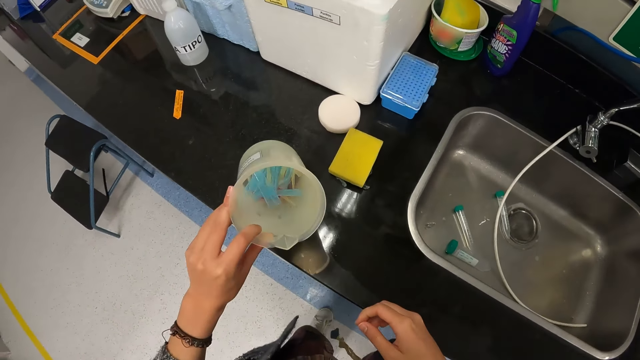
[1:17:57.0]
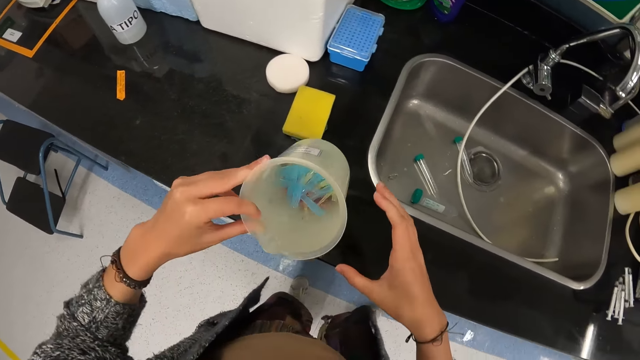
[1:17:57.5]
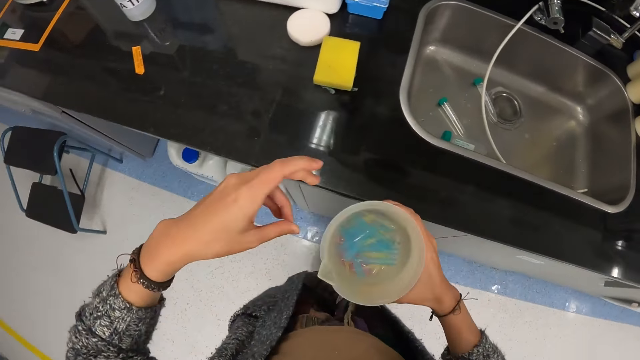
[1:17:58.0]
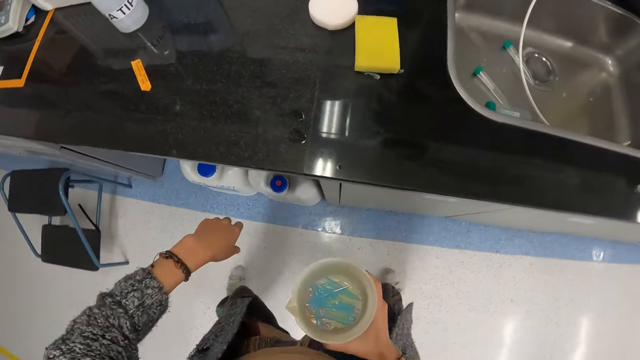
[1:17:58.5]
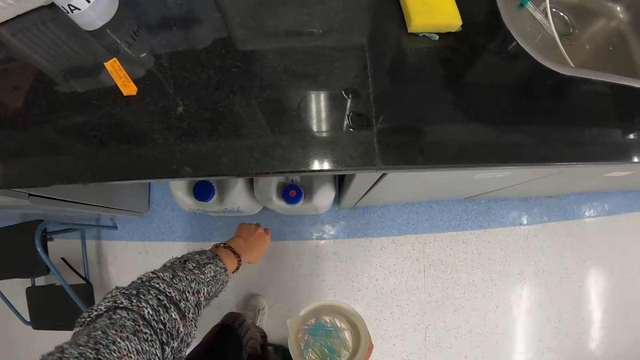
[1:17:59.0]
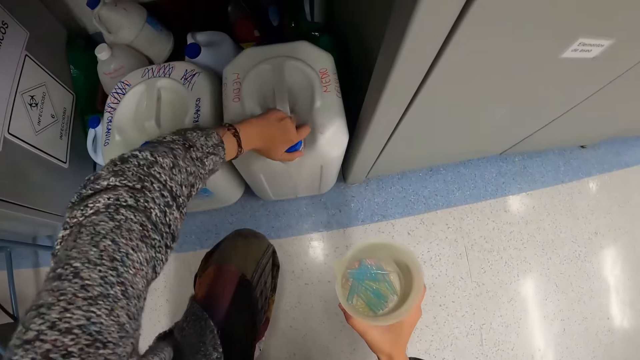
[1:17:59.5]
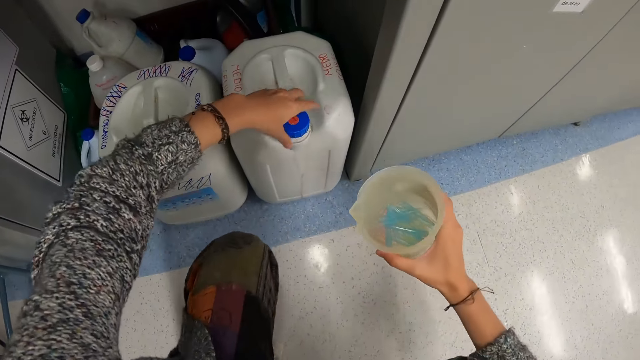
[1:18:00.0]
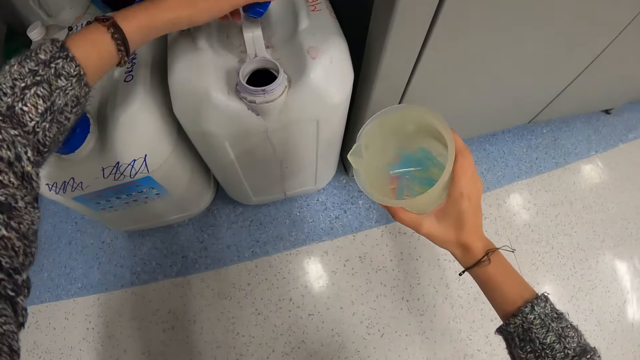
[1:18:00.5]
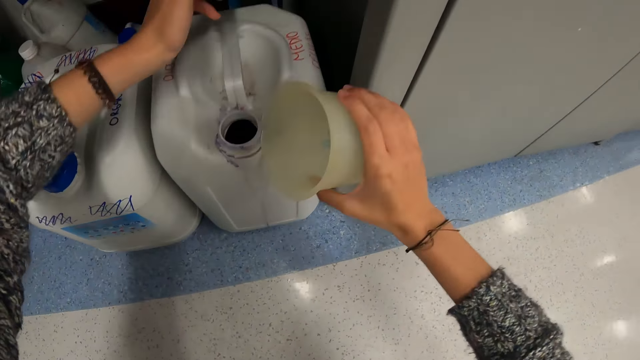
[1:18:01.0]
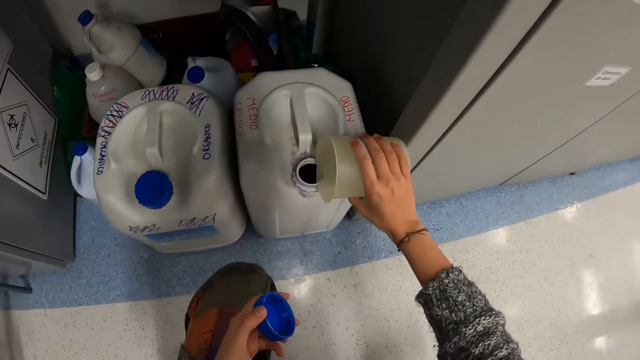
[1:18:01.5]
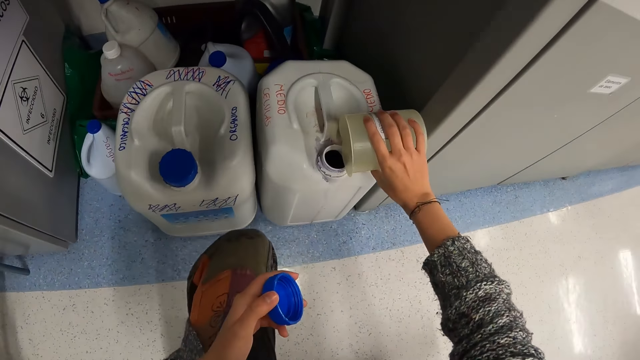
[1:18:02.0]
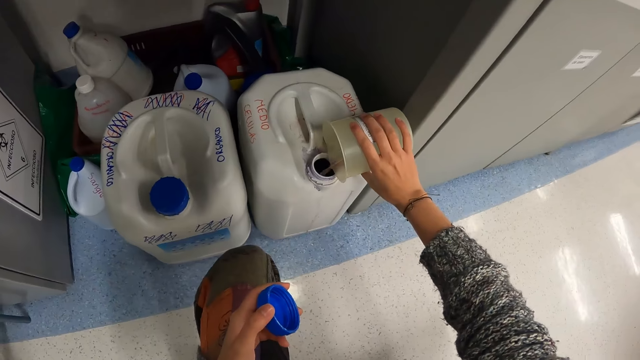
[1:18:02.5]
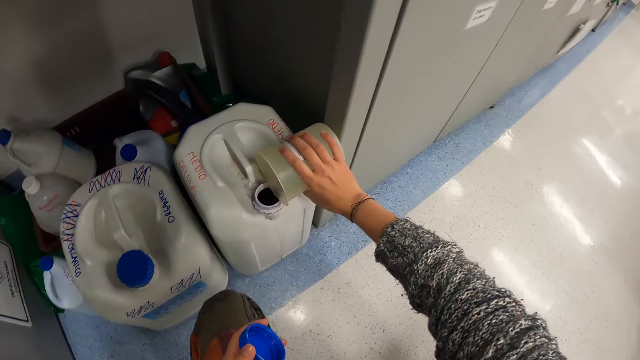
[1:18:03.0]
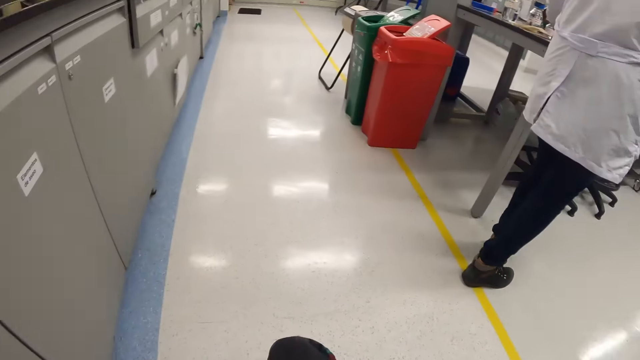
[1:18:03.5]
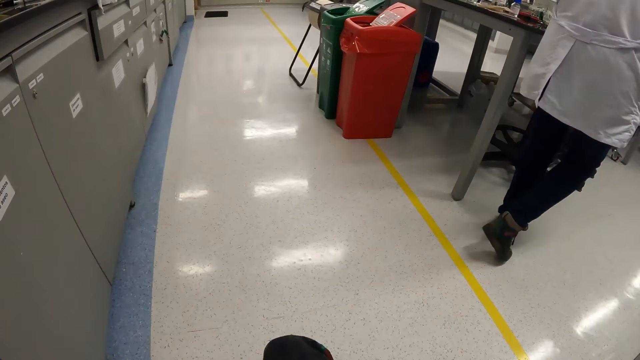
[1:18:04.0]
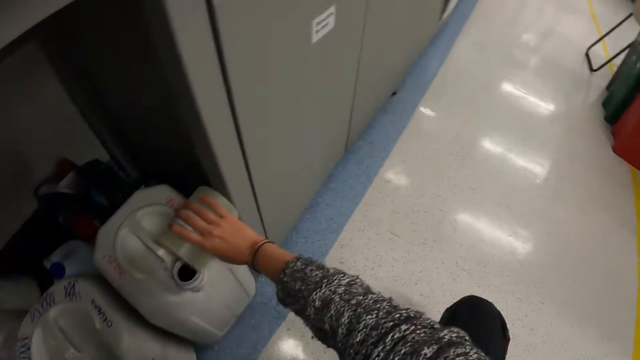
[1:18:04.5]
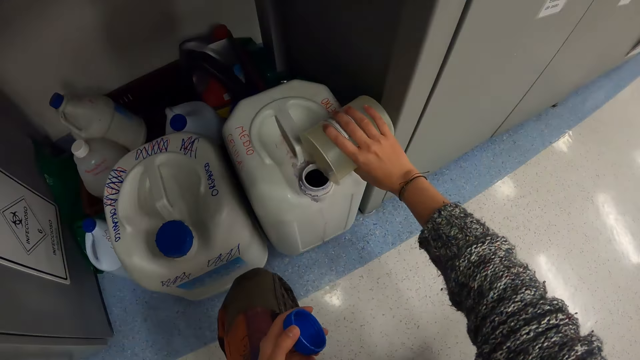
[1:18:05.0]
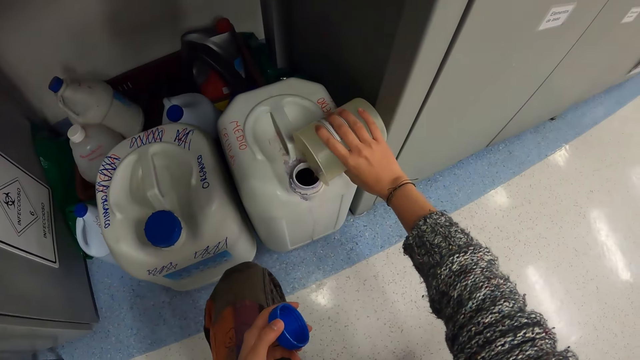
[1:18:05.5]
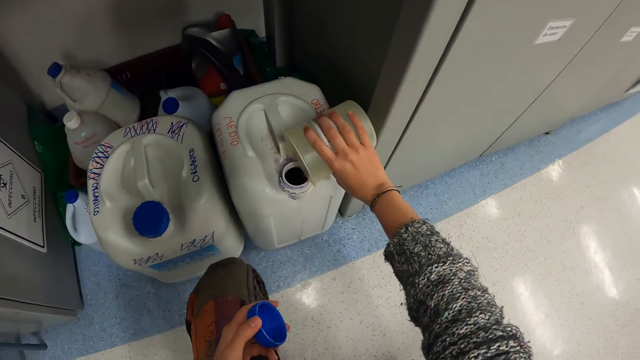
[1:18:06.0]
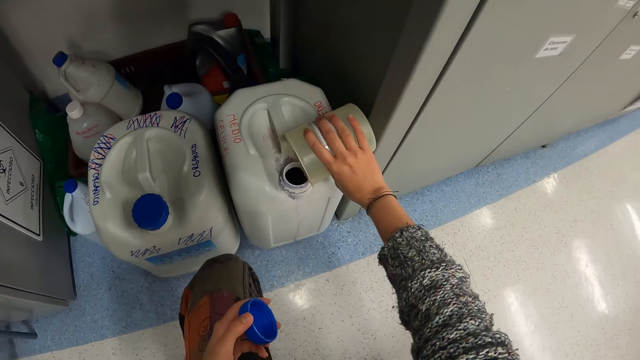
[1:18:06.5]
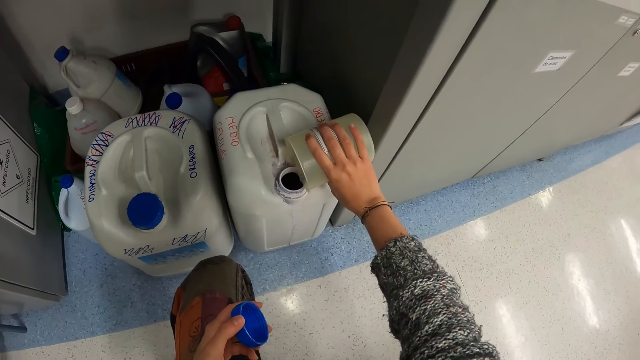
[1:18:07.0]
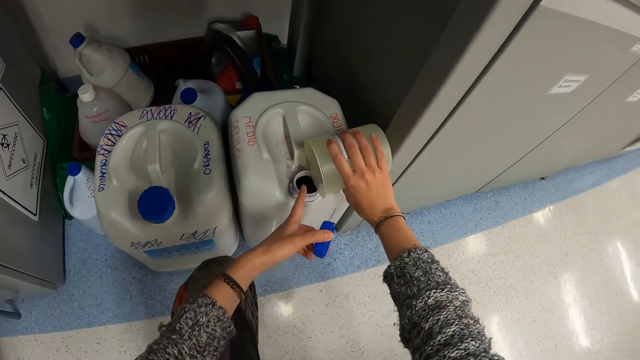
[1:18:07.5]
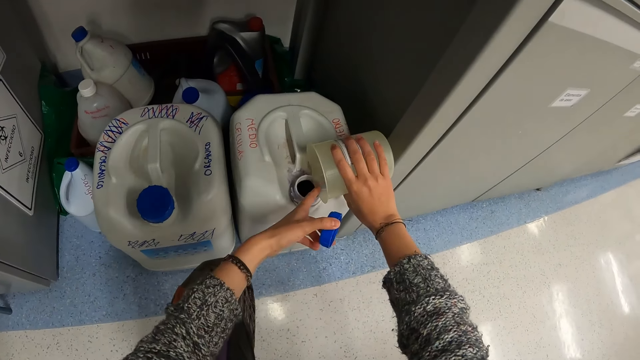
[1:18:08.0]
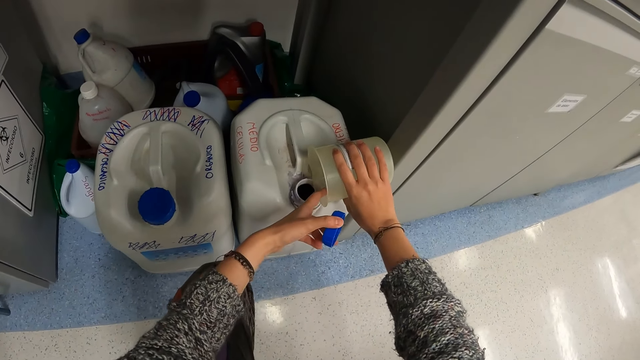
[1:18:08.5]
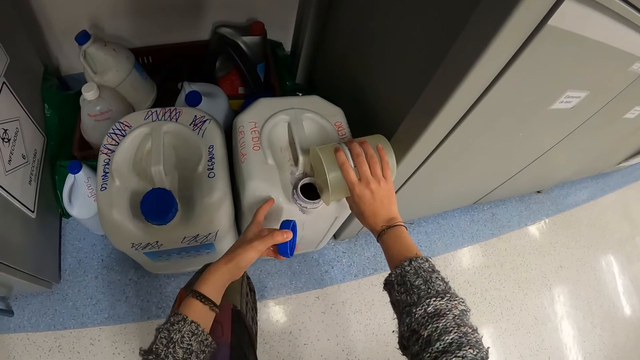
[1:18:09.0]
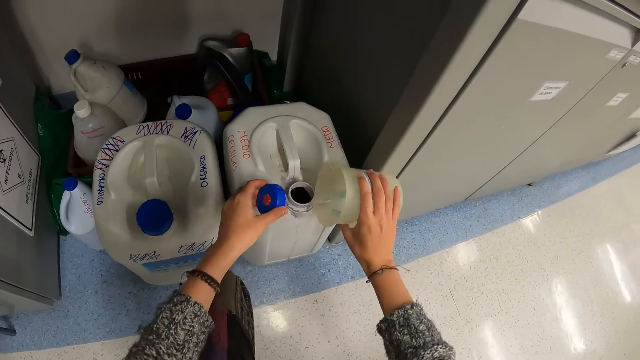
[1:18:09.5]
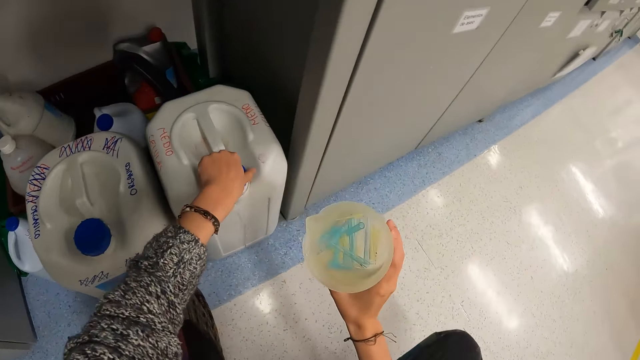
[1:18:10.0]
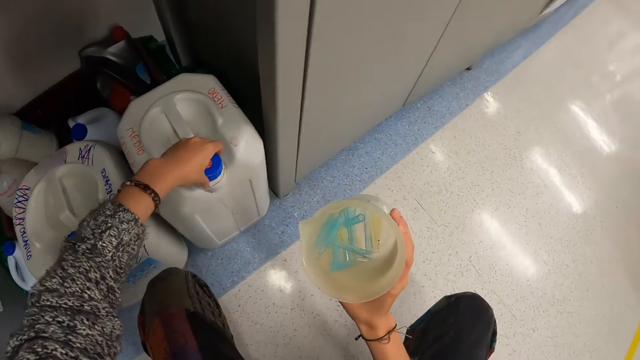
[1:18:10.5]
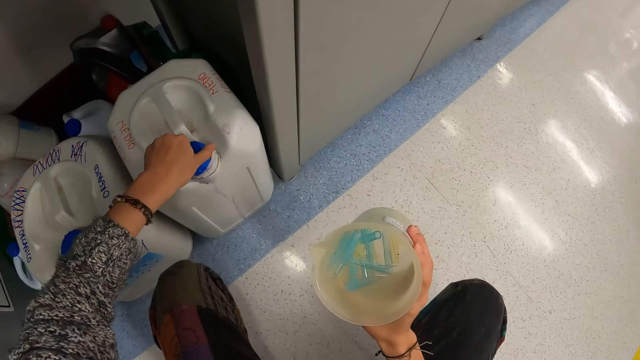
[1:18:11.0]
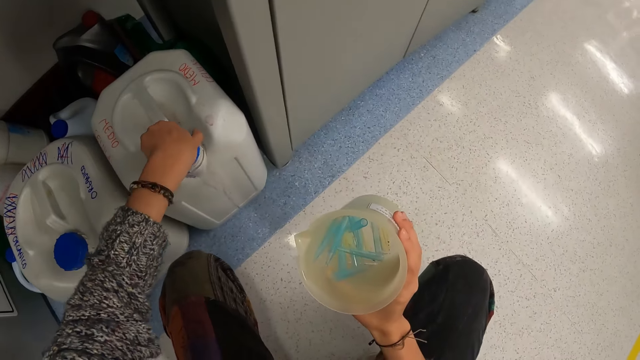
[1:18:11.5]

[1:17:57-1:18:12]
The camera wearer picks up the liter cup with the left hand. They hold the liter cup with the right hand. They open the jerrycan. They hold the lid with the left hand. They pour the liquid in the jerrycan. They look around the room. They put something in the jerrycan. They look at the jerrycan. They touch the liquid with a finger. They close the jerrycan.

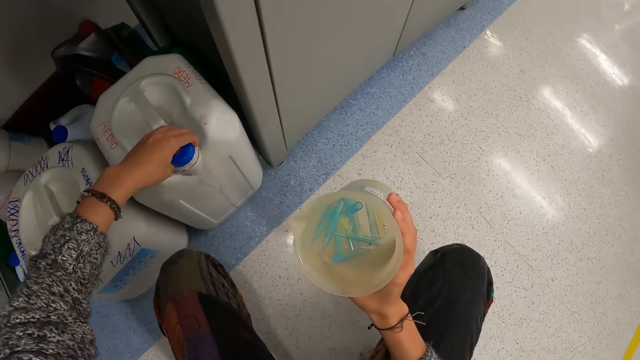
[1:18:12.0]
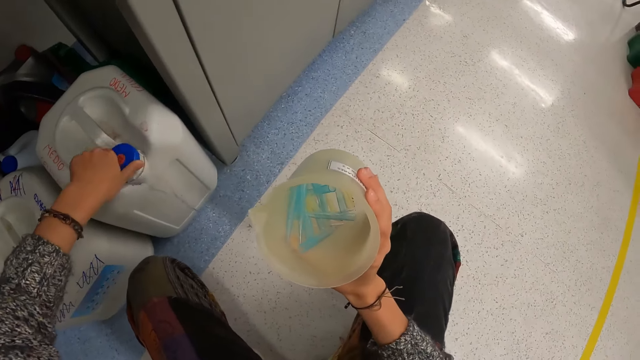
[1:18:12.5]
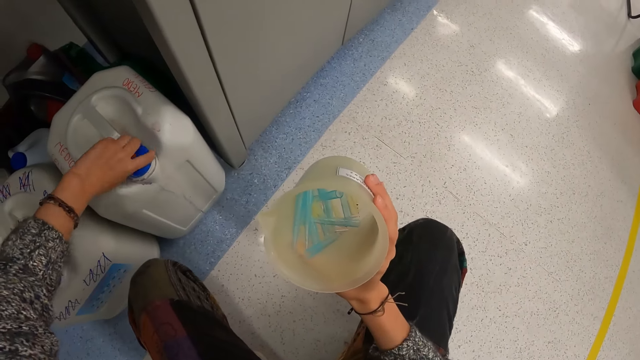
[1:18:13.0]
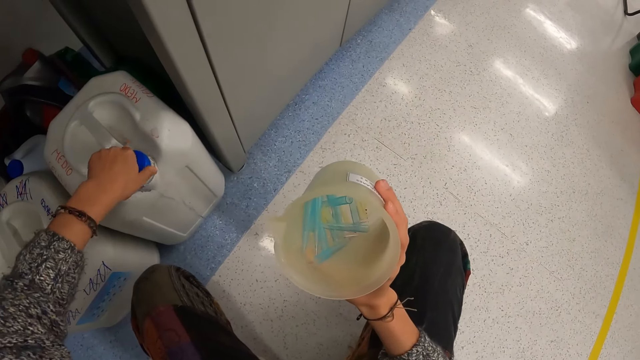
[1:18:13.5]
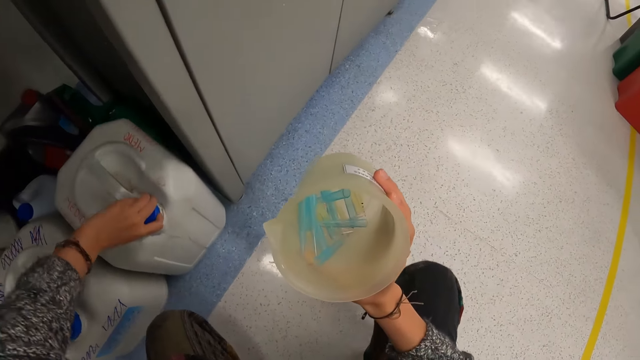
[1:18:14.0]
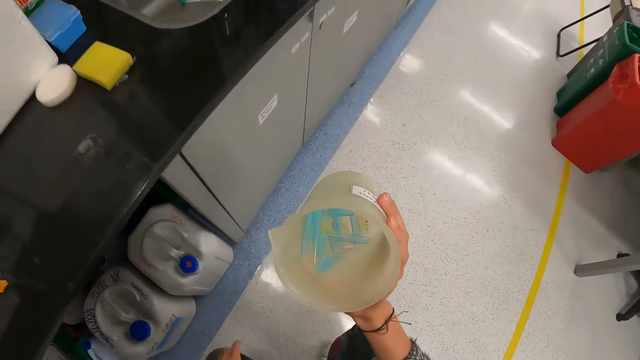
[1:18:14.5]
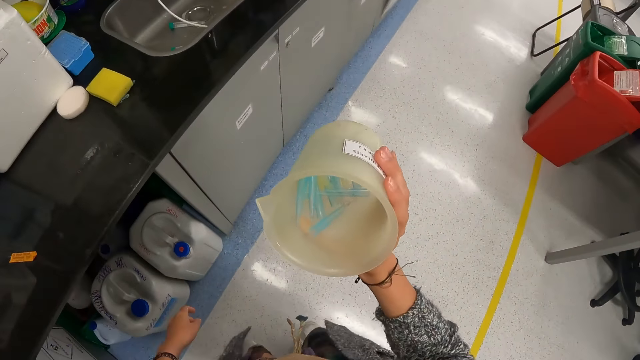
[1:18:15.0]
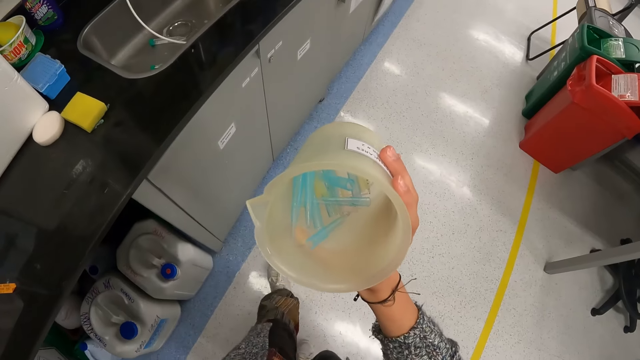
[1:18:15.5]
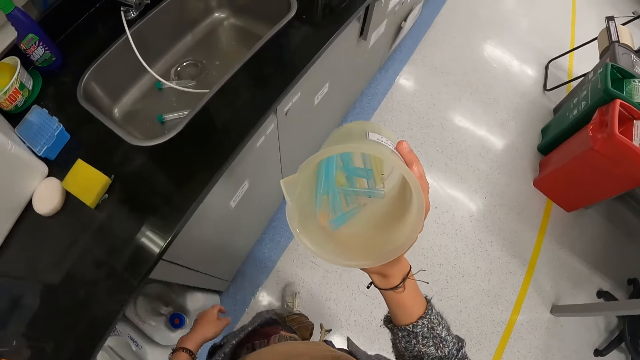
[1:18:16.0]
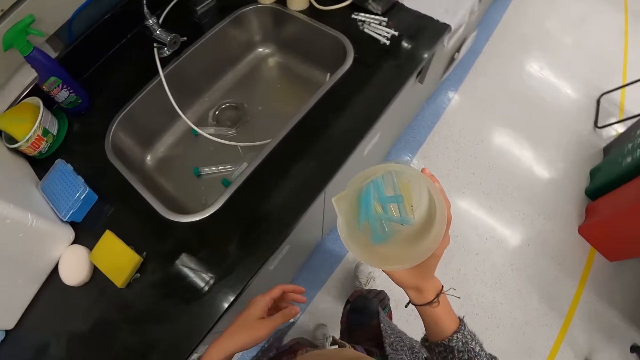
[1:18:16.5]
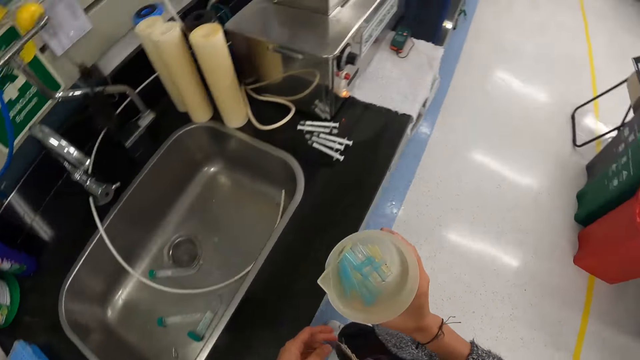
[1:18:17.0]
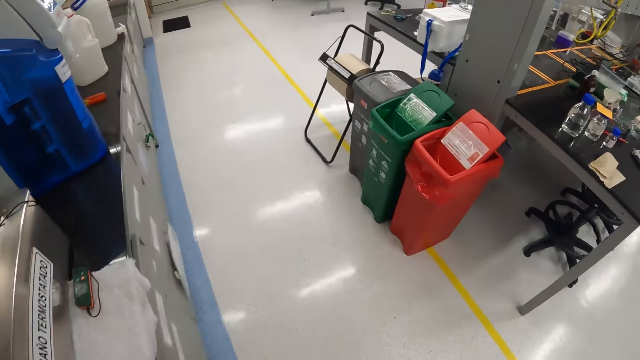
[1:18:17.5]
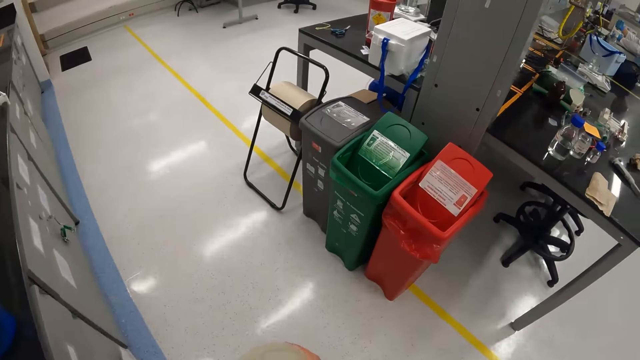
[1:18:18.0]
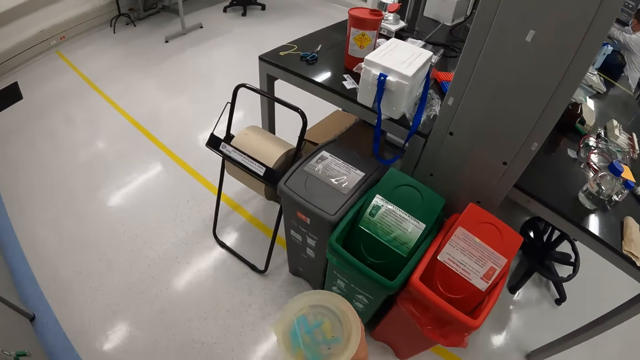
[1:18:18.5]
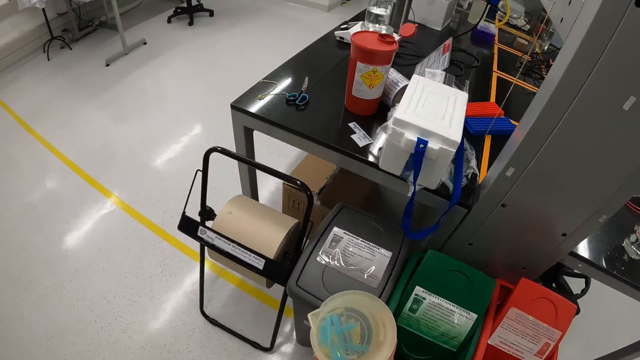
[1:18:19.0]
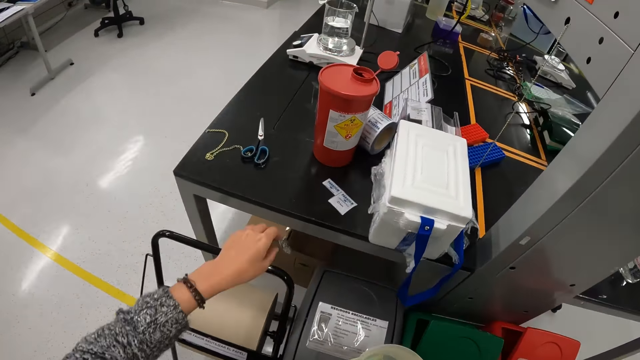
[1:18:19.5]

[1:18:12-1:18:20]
The camera wearer holds the liter can with the right hand. They walk beside the sink. They walk towards the dustbin.
